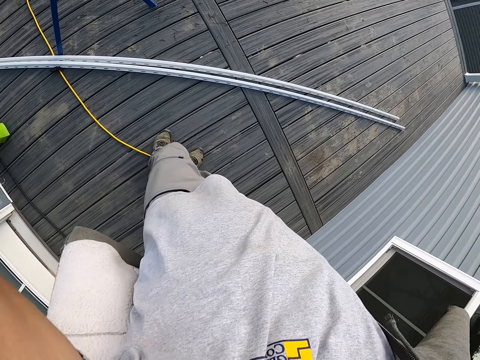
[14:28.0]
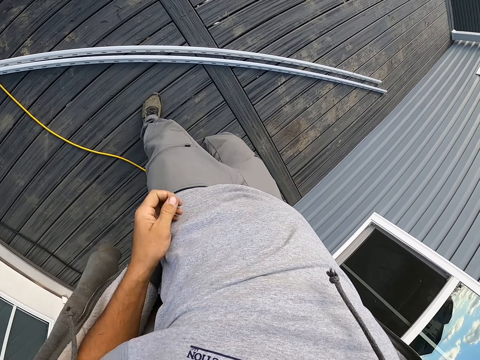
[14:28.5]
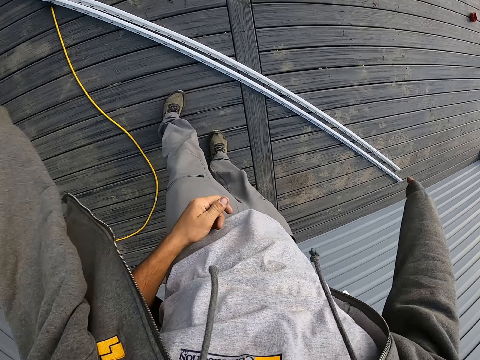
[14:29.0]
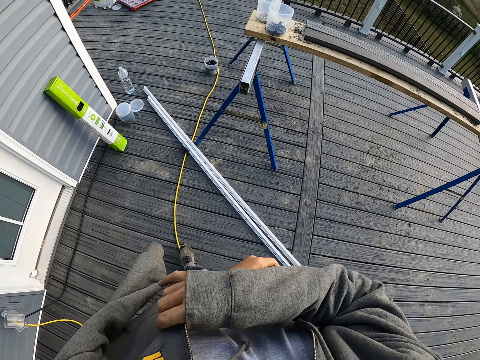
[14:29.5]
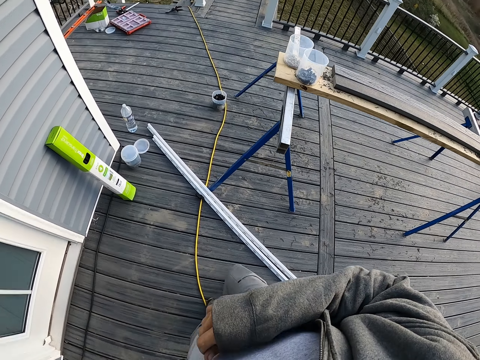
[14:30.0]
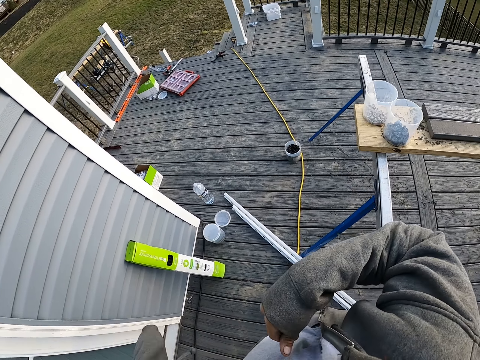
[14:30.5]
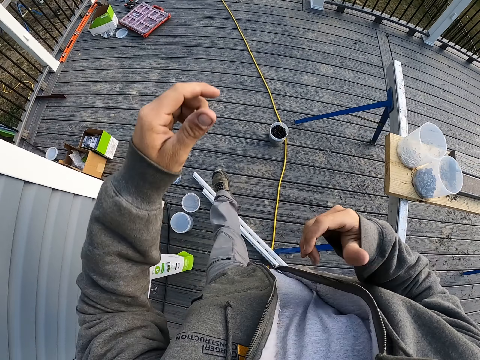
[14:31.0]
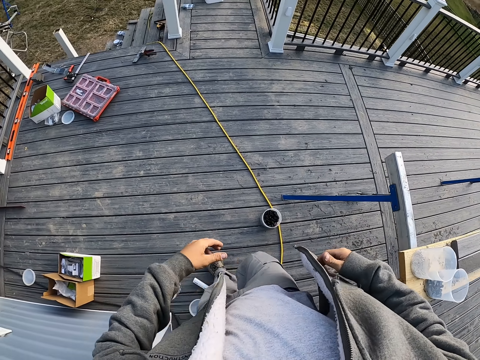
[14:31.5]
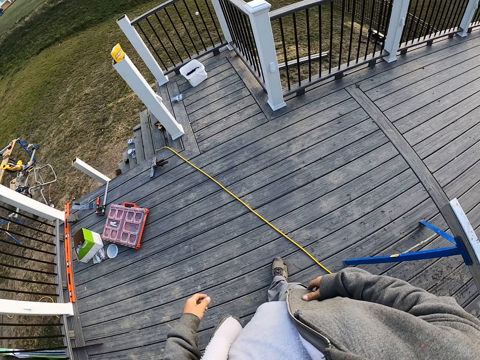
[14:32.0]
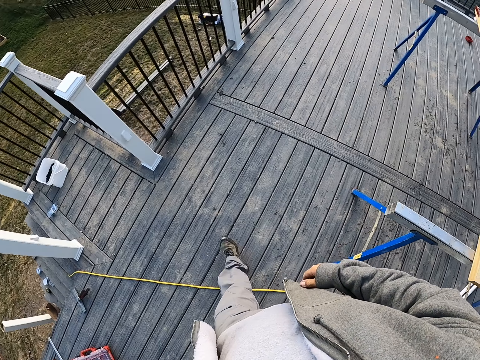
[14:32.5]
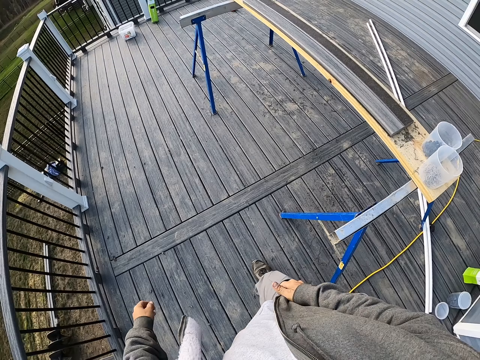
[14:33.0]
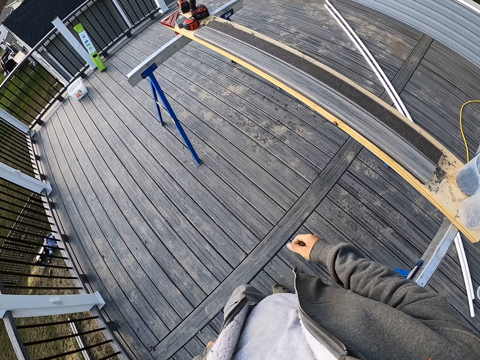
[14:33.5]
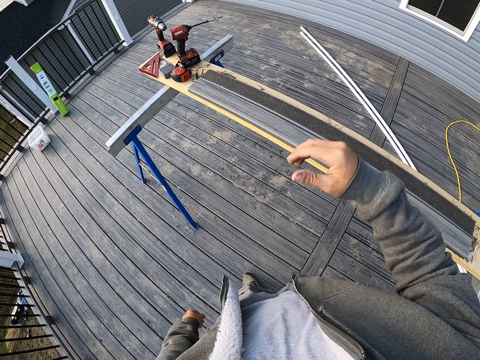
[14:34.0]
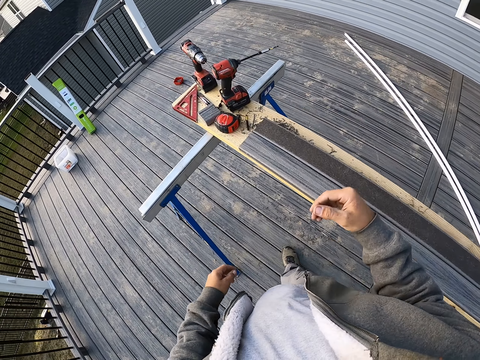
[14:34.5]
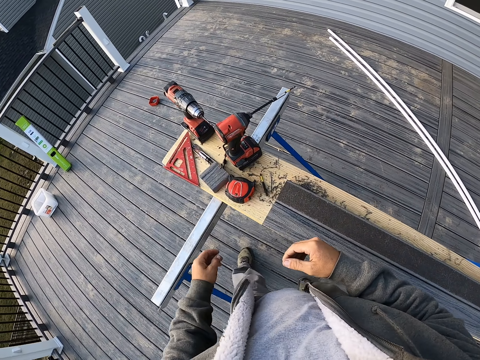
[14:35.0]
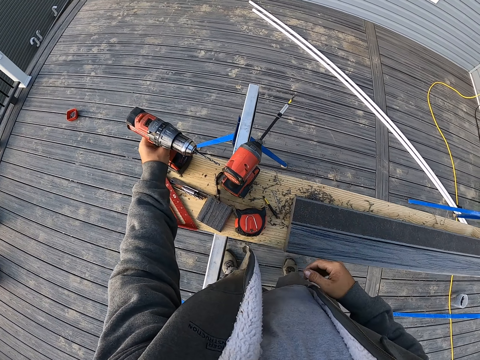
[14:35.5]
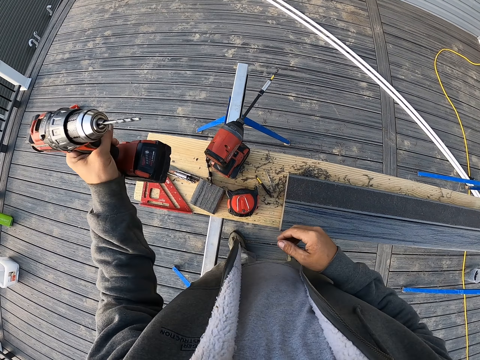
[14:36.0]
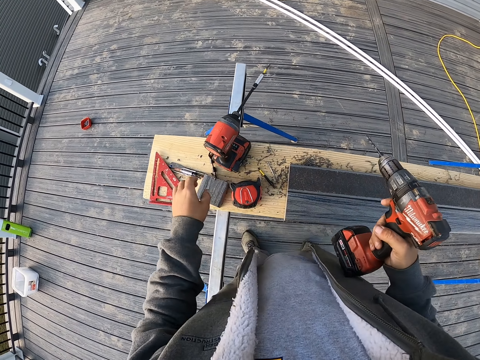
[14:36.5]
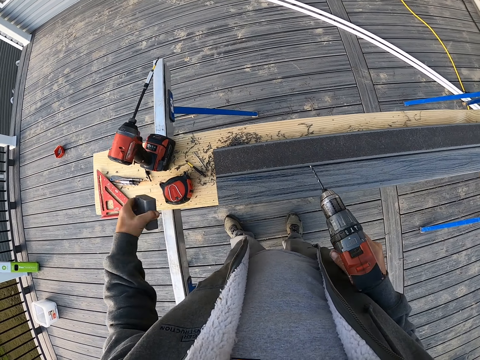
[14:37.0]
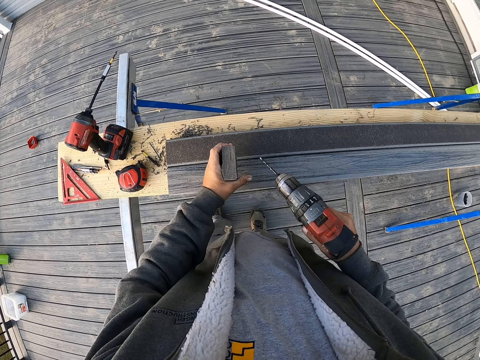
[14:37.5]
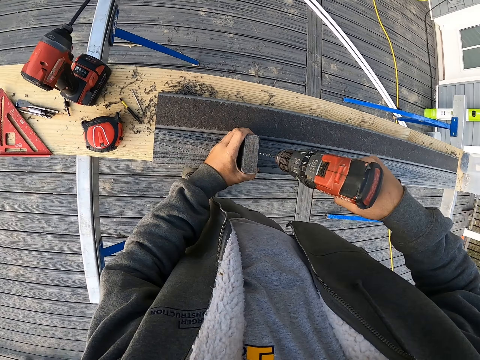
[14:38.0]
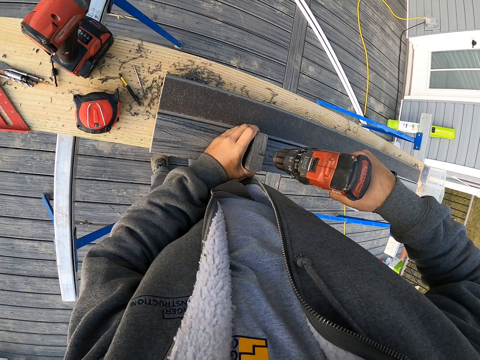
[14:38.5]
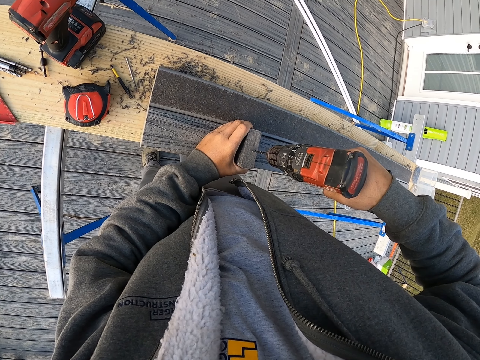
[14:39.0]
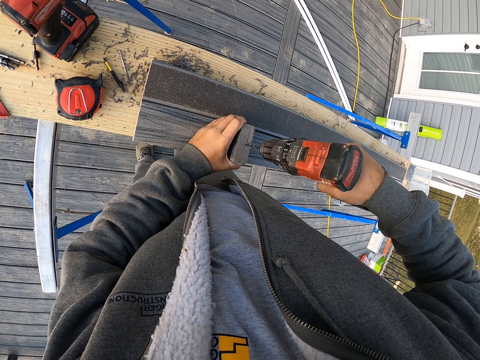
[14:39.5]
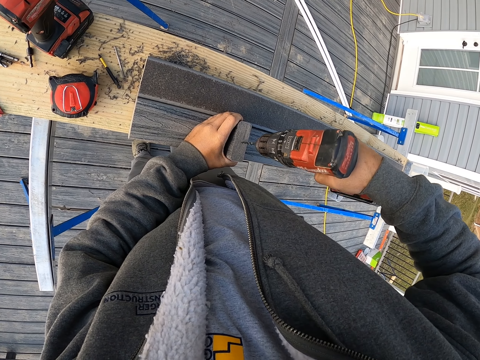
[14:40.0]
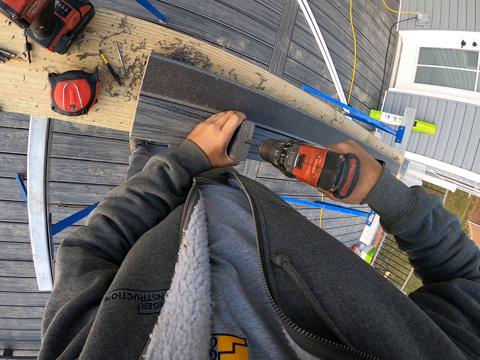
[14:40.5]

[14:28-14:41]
The camera wearer walks. They pick a drill from the wooden surface. They pick a piece of wood from the surface. They drill a hole in the small piece of wood.

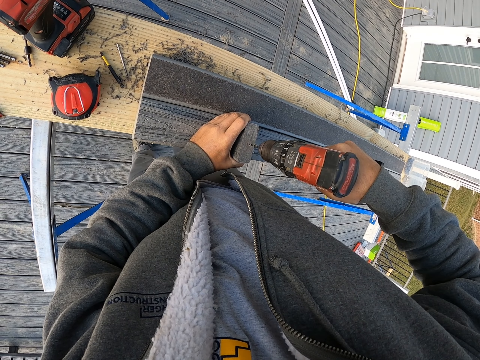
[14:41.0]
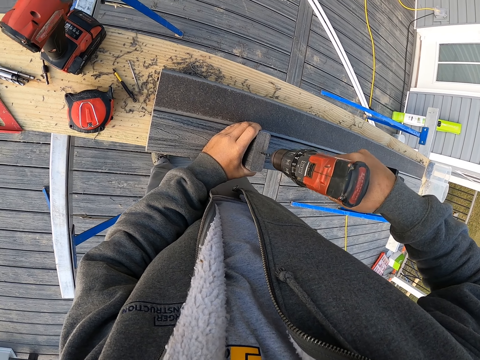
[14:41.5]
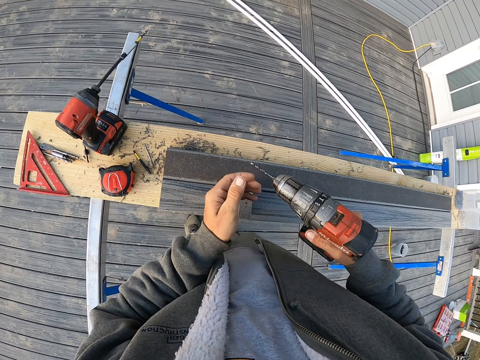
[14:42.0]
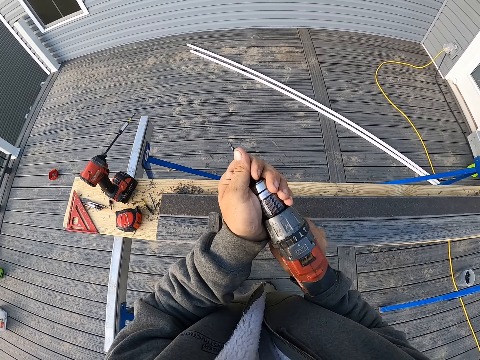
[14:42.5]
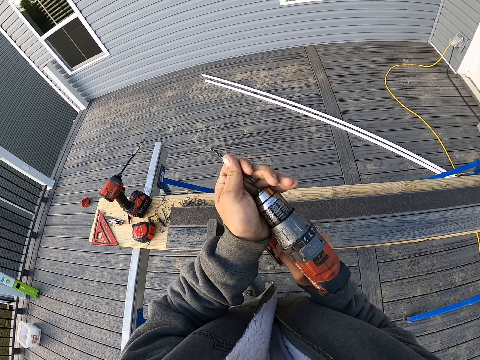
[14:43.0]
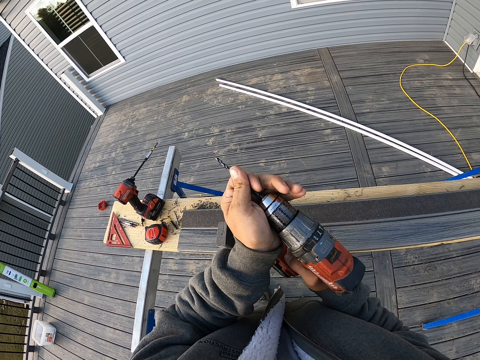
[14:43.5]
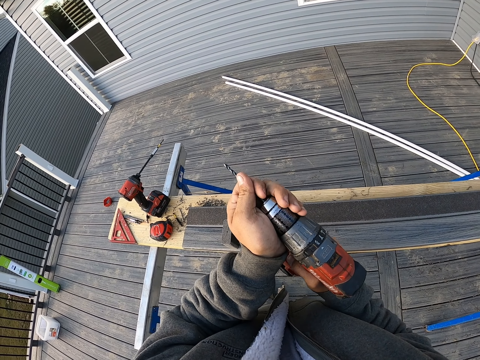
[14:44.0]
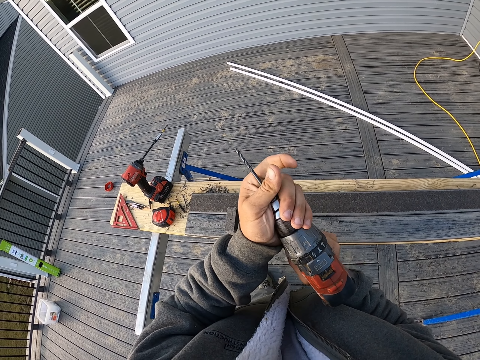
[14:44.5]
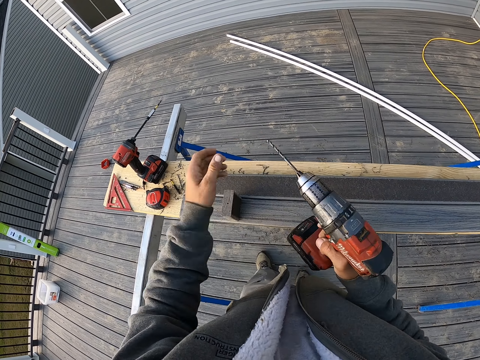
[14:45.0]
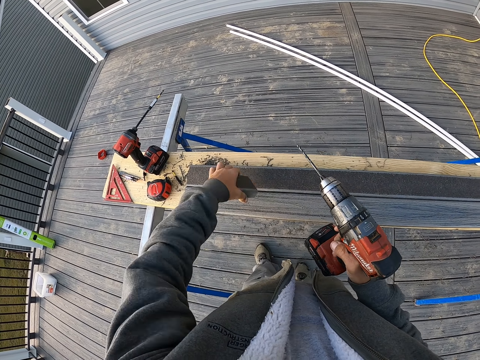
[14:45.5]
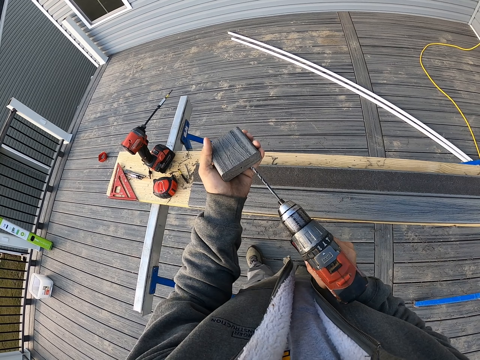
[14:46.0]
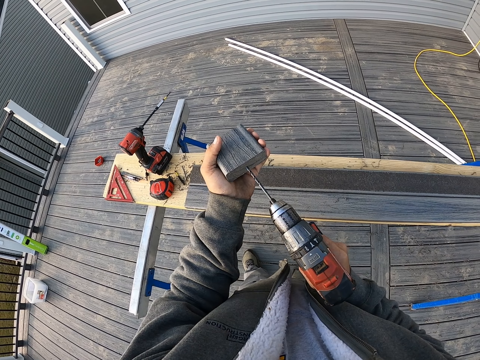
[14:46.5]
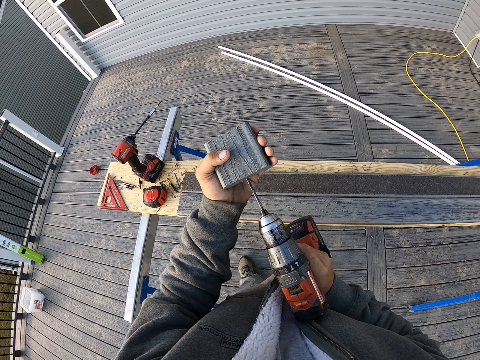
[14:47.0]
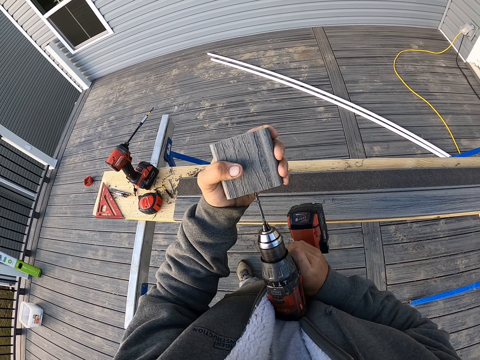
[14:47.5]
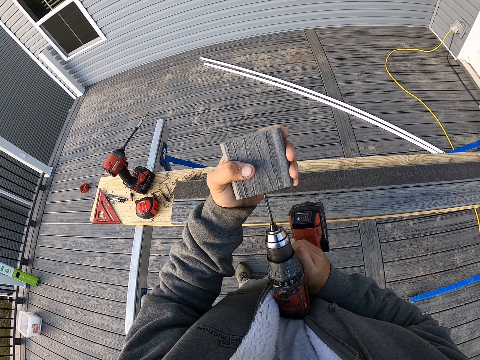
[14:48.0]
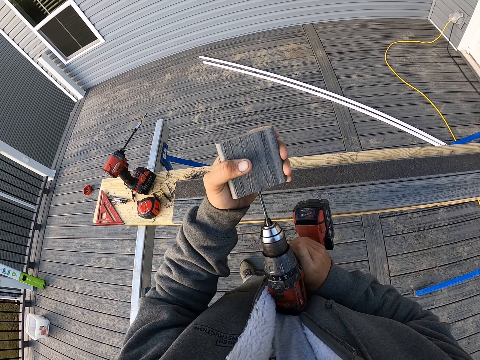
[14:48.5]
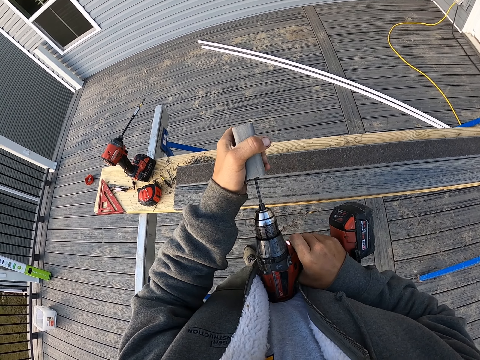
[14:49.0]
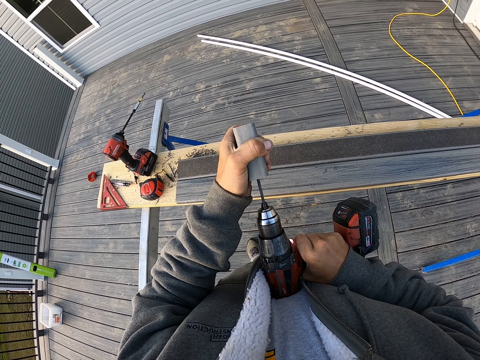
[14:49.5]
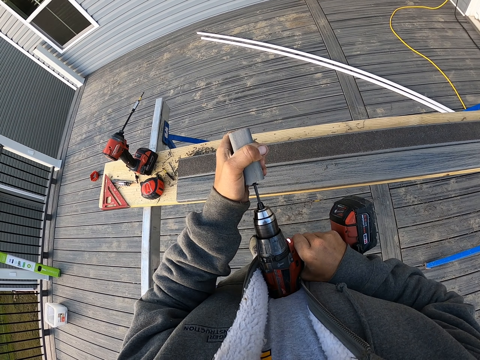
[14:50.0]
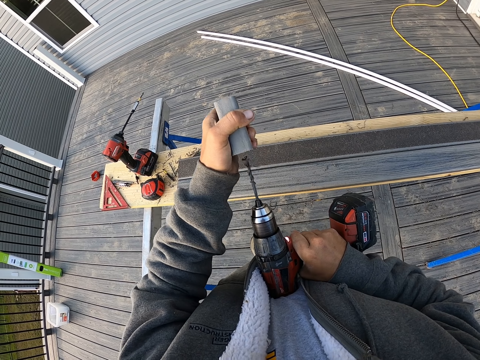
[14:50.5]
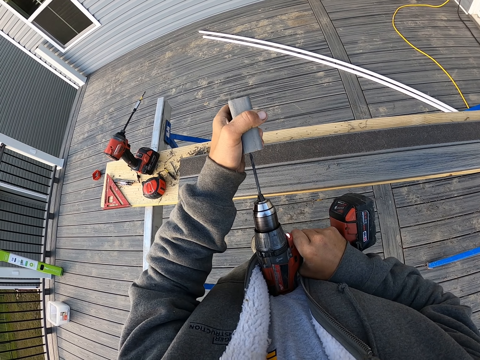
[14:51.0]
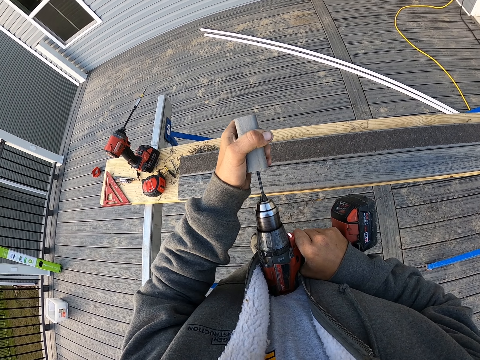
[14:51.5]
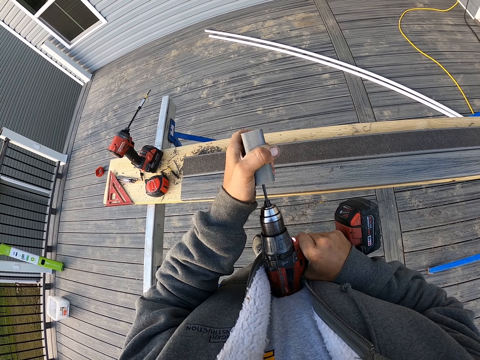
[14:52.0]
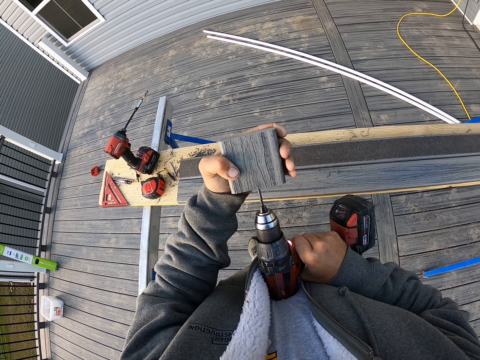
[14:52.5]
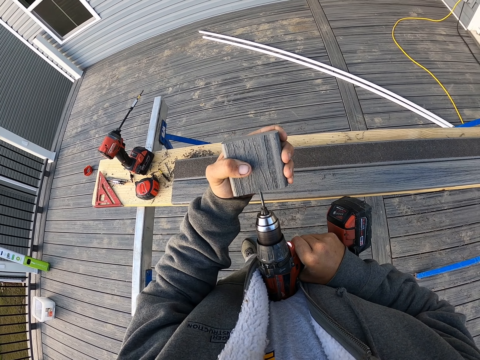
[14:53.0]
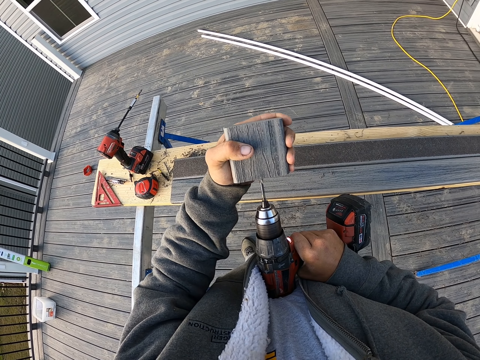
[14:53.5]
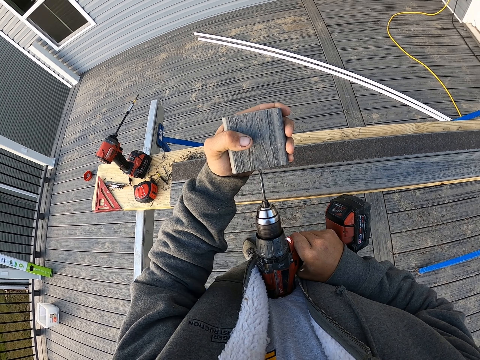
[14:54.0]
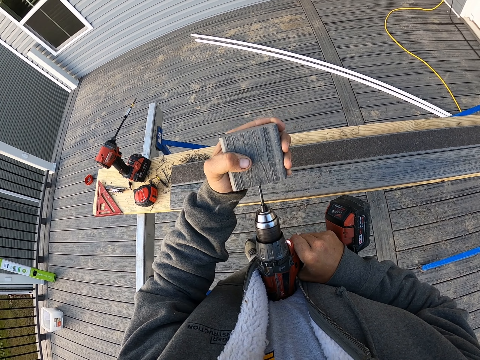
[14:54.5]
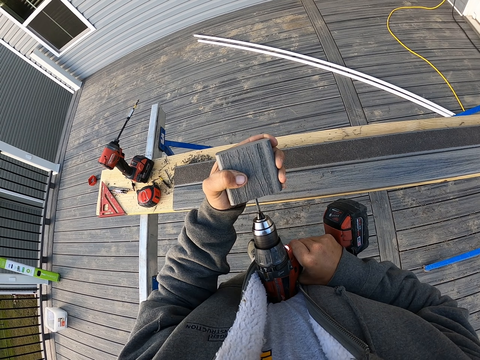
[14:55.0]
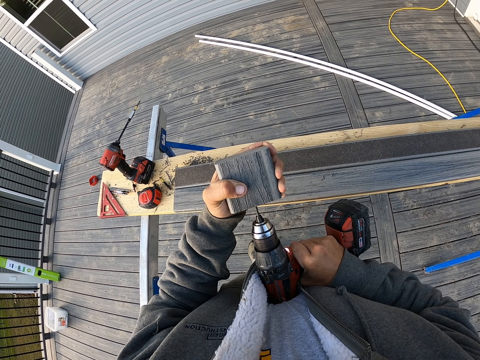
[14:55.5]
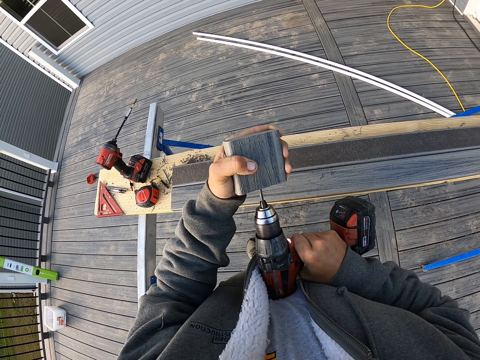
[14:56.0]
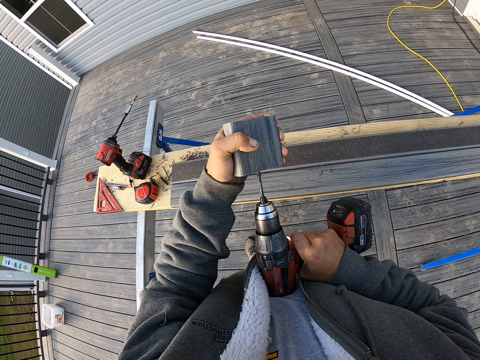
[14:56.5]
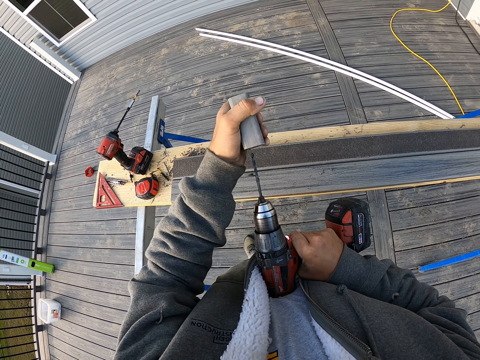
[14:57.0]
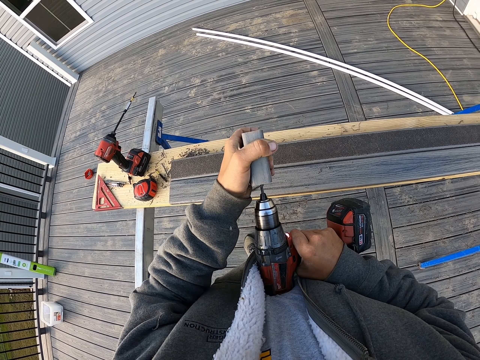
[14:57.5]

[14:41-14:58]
The camera wearer removes the drill bit from the chuck. They insert the drill bit in the chuck. They pick the piece of wood. They drill a hole in the small piece of wood.
